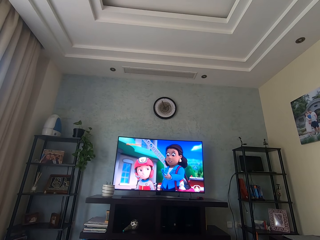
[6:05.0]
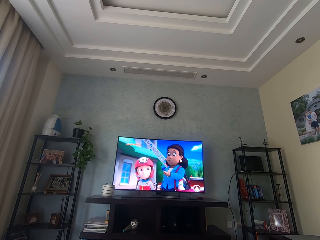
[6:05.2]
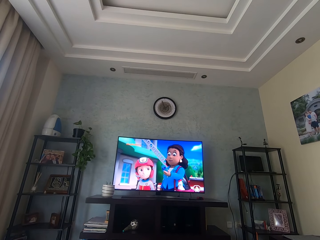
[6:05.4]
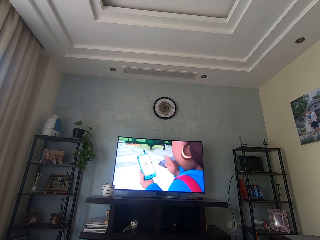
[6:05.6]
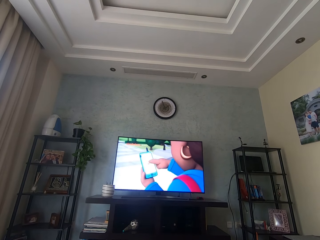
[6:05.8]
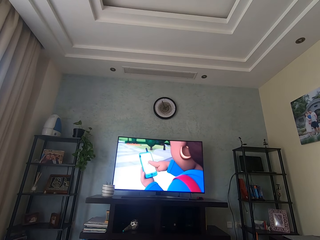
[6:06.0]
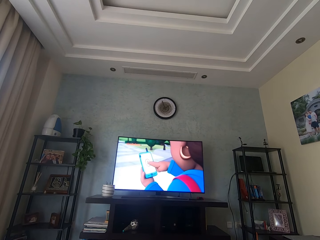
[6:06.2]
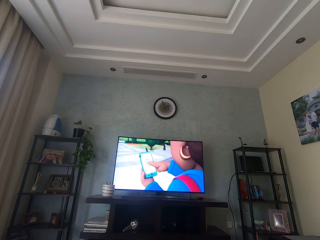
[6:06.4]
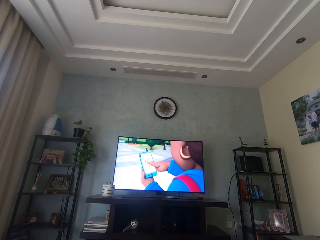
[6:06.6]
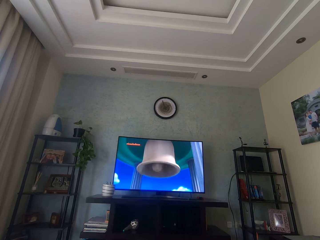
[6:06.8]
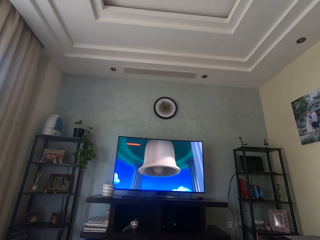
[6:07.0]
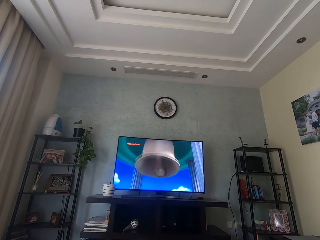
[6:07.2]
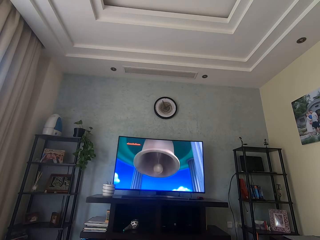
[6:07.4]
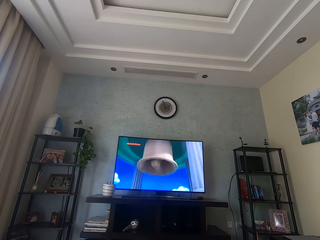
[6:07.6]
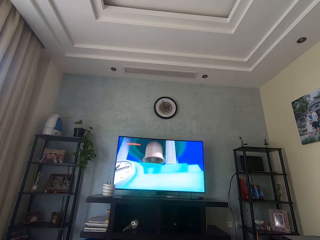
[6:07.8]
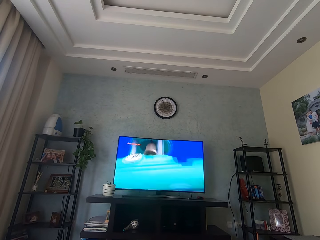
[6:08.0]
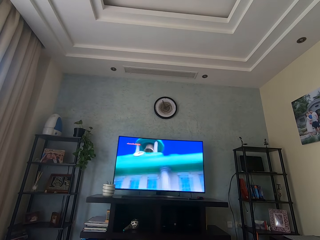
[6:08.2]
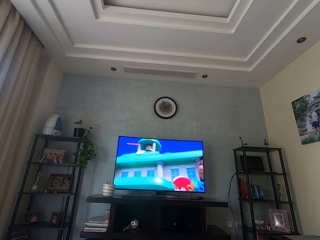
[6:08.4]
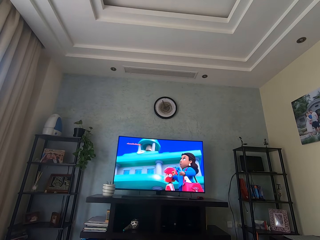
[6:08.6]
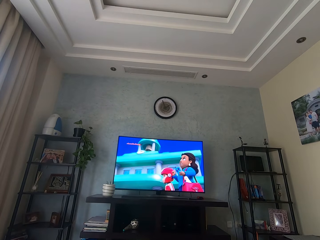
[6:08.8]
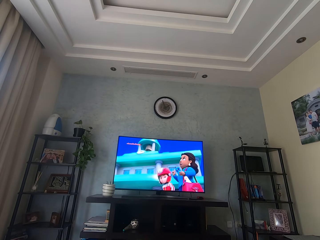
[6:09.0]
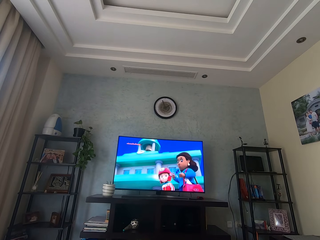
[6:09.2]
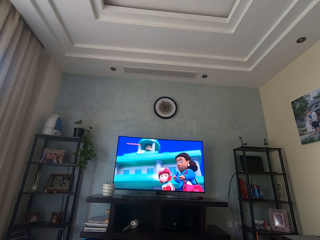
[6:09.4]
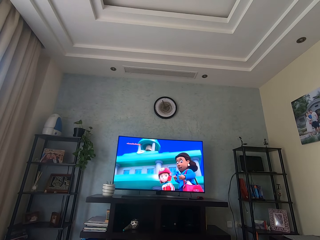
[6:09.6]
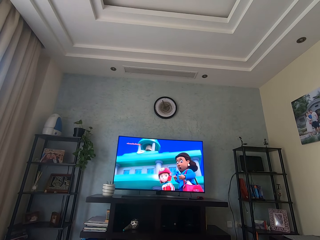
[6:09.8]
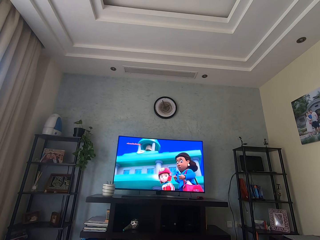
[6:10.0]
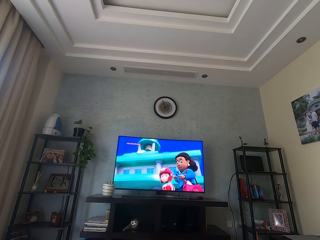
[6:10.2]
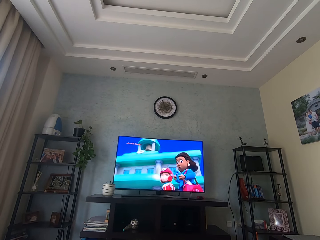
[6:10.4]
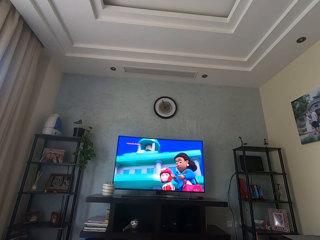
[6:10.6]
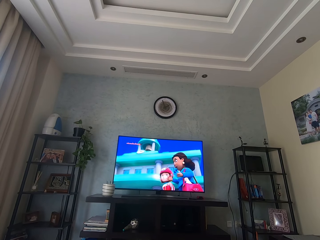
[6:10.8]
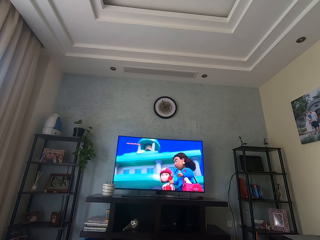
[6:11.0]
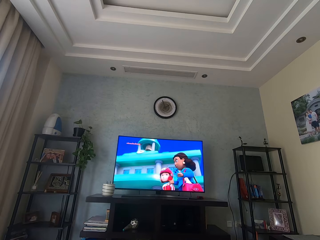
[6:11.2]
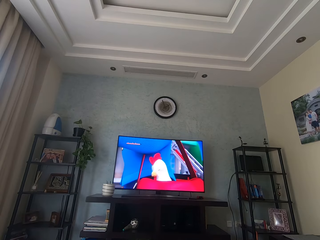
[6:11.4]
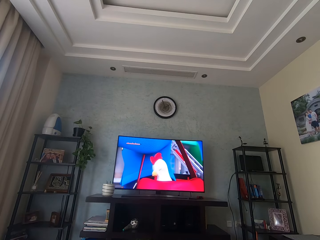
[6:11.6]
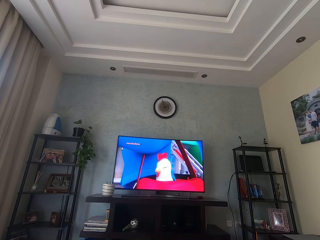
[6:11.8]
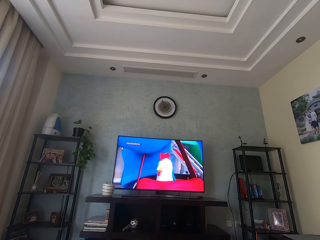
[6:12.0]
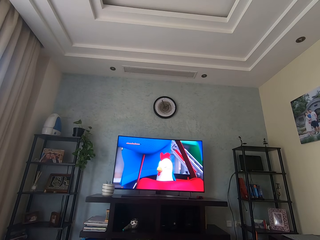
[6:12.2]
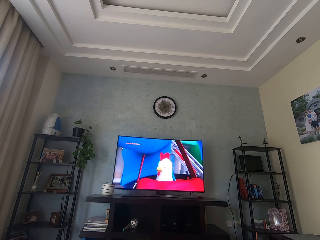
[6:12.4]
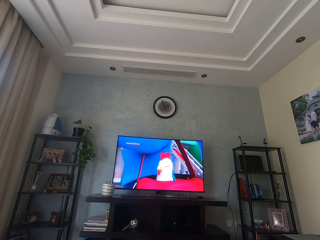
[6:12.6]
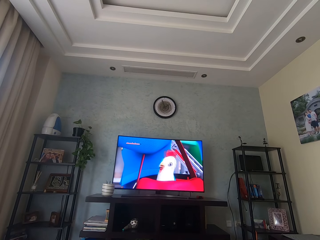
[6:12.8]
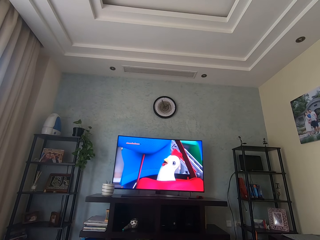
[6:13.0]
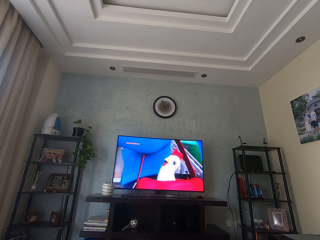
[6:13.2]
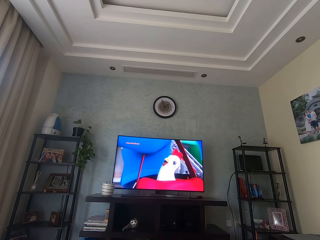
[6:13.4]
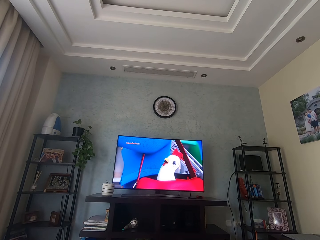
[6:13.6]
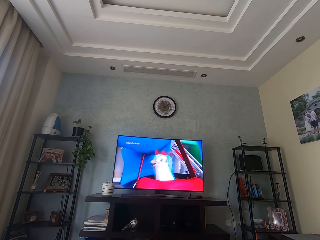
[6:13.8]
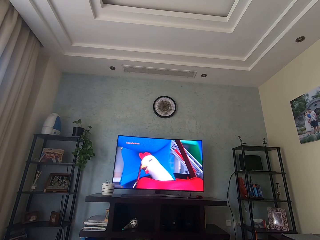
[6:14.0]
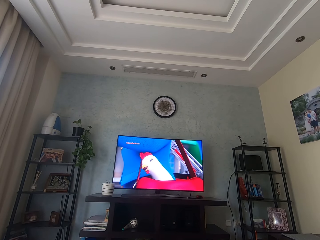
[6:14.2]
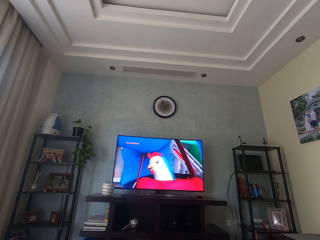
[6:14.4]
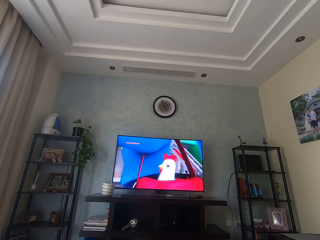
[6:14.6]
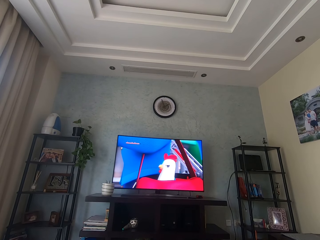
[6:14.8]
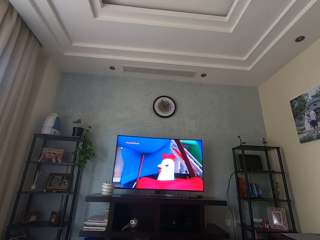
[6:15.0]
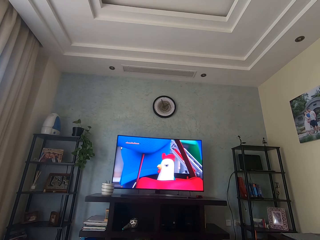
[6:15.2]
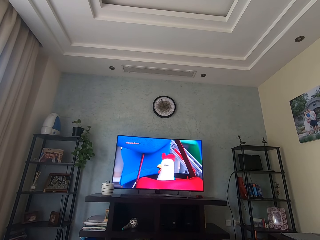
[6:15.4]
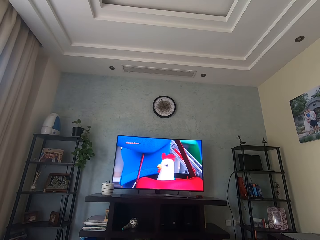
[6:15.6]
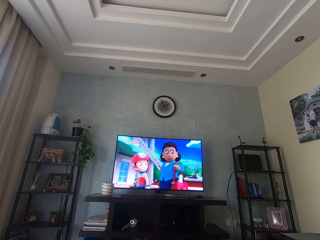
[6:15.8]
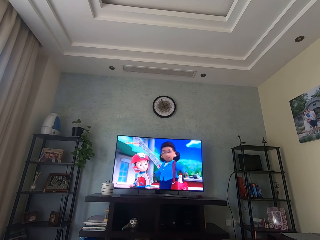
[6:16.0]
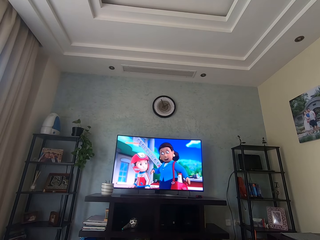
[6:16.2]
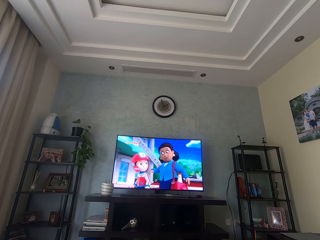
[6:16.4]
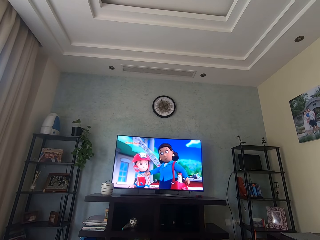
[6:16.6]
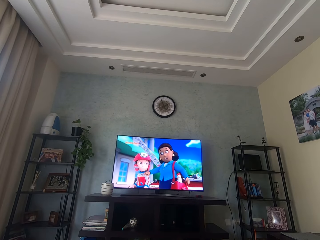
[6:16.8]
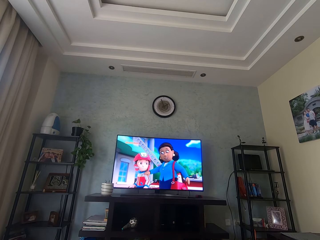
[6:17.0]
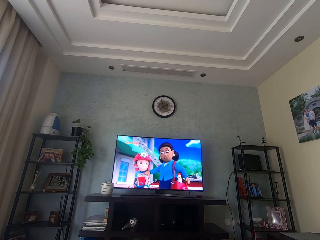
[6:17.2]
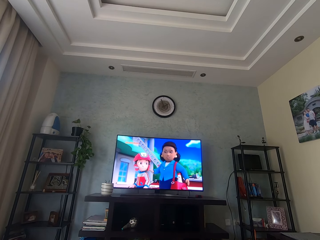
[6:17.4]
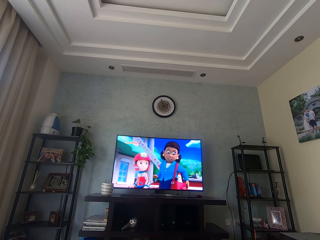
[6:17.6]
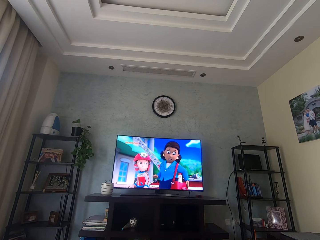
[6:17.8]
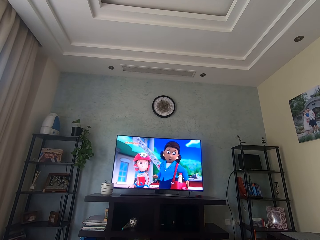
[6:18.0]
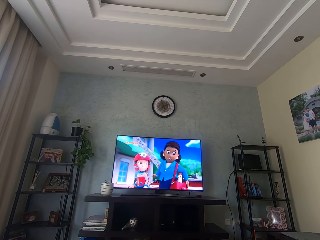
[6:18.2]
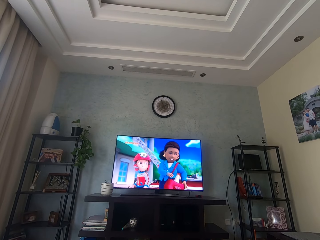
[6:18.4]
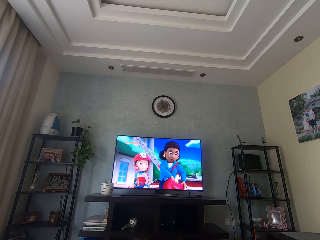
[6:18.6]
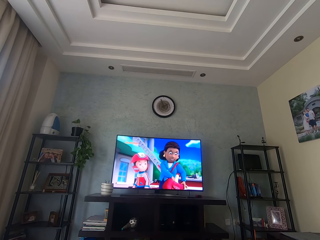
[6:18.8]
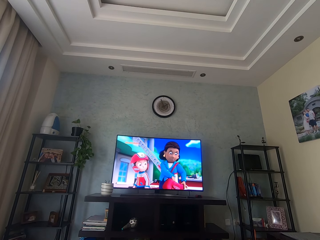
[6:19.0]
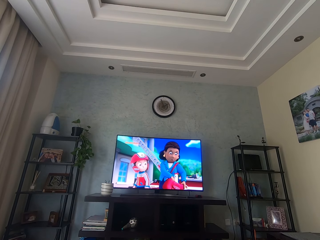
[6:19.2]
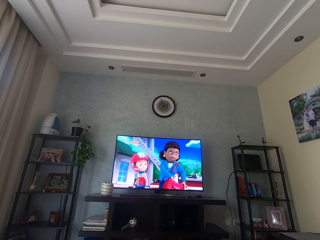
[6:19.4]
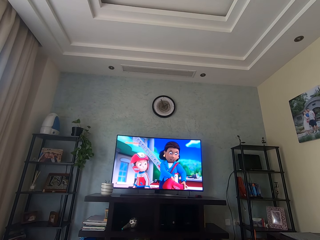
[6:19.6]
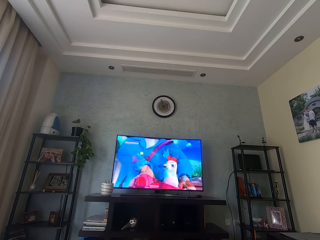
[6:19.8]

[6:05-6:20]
The camera wearer watches television. They watch television again.

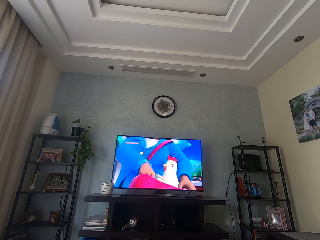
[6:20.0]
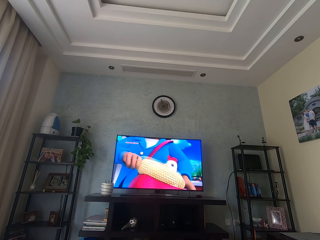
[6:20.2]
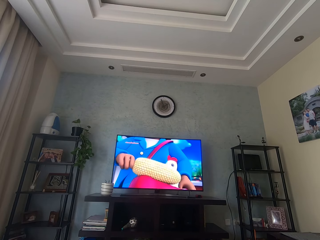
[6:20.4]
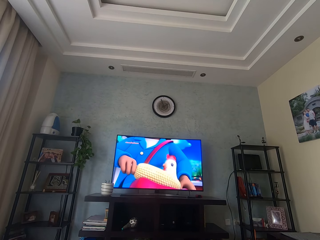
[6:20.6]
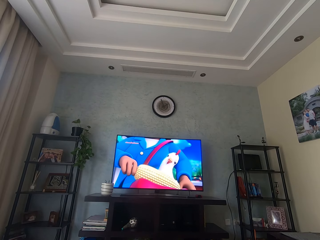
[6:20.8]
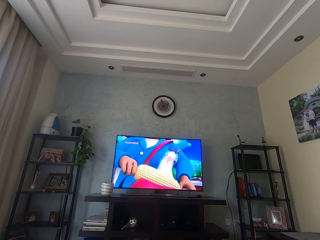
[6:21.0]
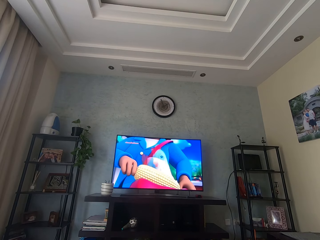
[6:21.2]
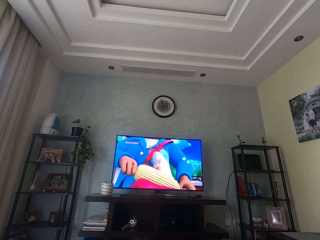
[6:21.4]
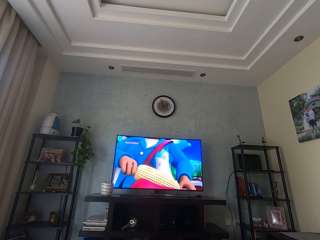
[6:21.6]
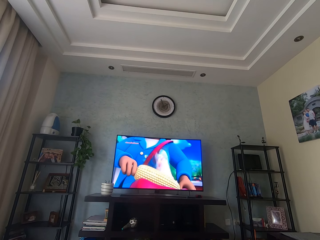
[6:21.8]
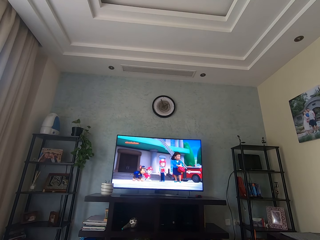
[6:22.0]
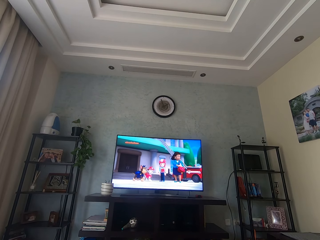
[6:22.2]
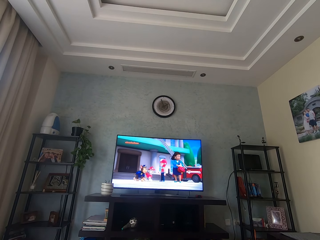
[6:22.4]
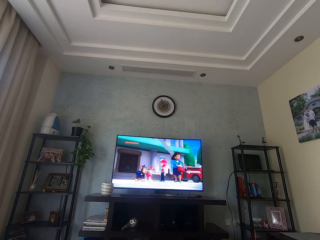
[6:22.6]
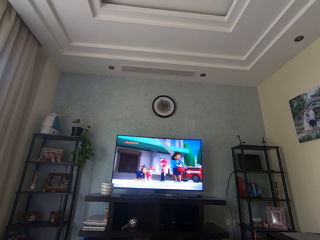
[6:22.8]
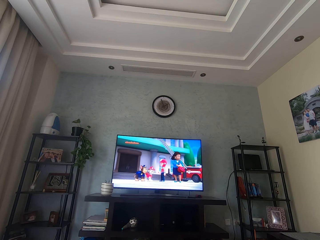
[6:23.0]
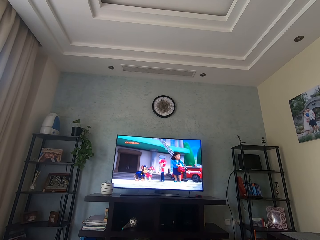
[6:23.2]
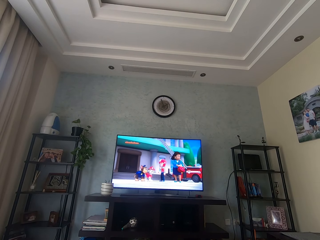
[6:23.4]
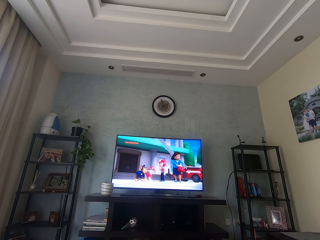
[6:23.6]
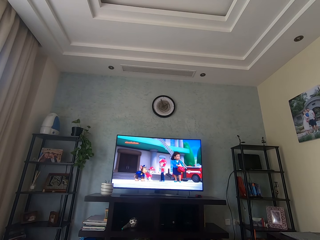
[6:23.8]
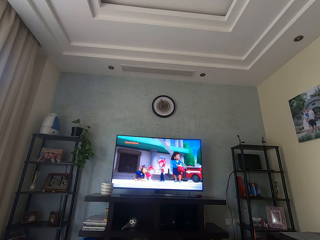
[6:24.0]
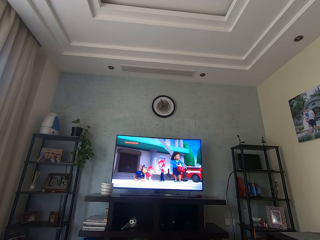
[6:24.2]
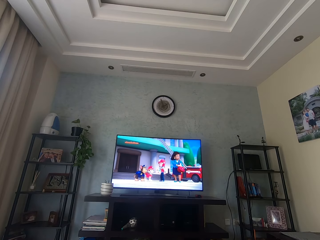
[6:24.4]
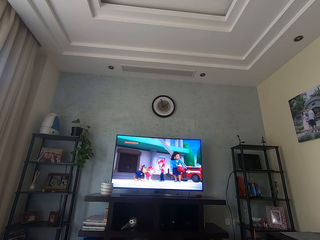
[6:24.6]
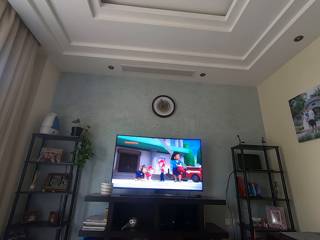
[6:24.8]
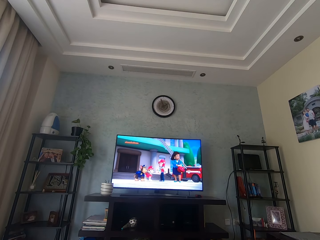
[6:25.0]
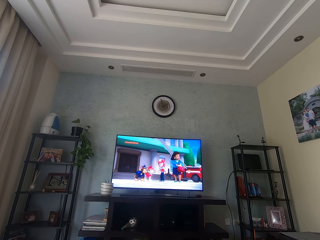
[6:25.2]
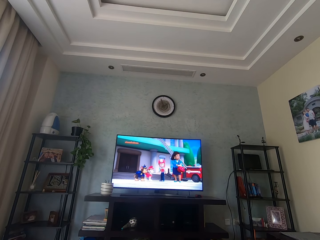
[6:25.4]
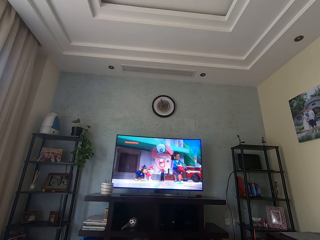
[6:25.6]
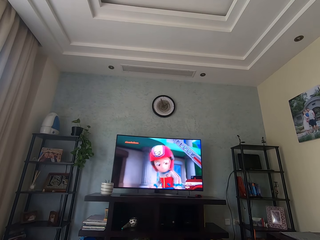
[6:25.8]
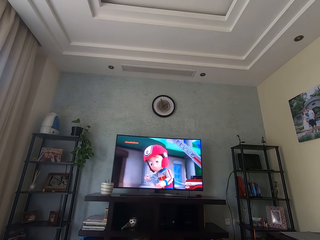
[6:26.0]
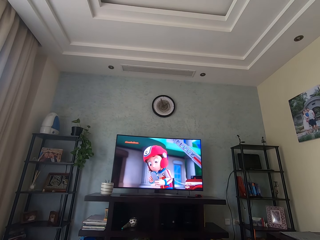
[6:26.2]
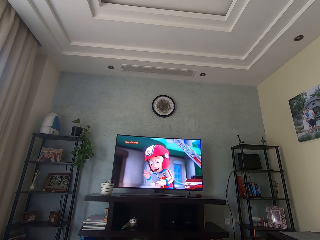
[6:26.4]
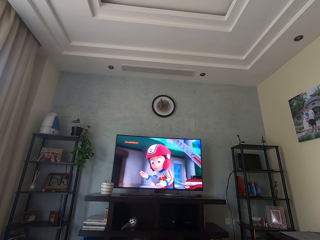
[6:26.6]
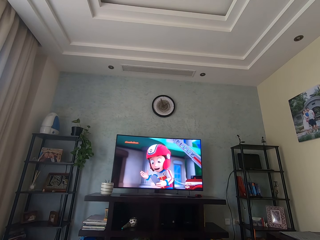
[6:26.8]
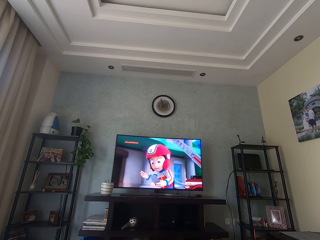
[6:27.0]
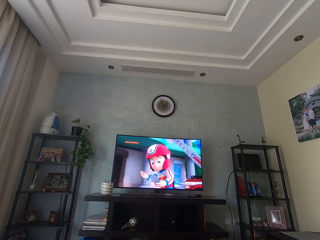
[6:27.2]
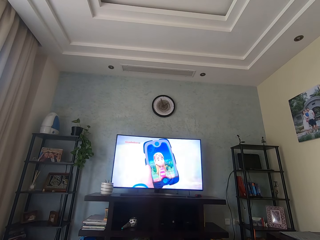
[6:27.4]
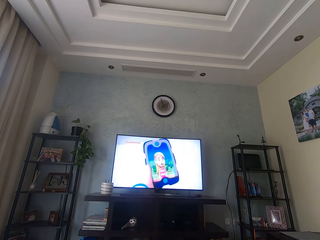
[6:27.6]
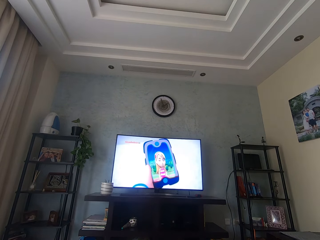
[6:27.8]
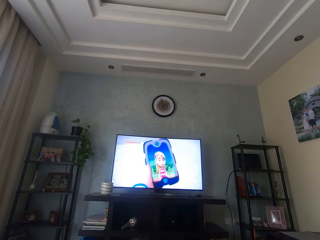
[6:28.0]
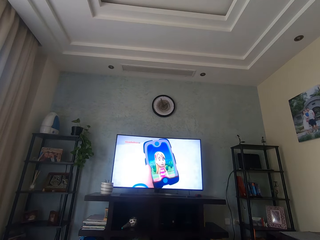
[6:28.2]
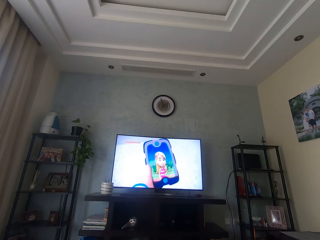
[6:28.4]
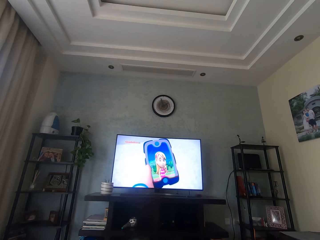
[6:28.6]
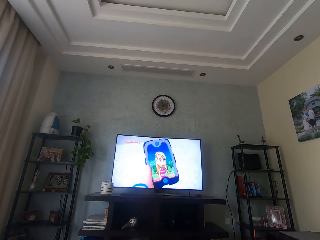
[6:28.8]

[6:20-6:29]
The camera wearer watches television.
